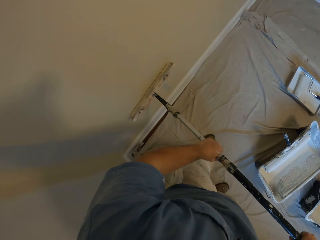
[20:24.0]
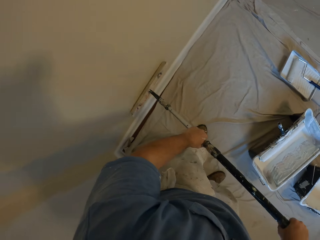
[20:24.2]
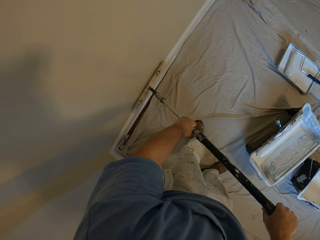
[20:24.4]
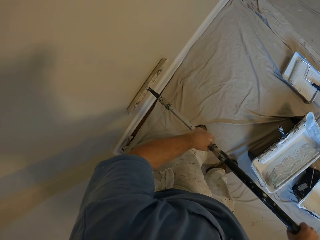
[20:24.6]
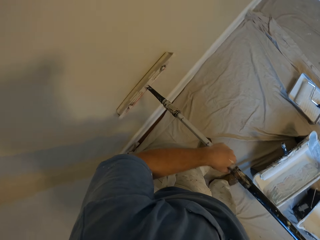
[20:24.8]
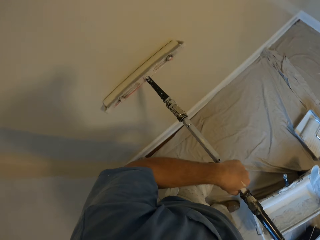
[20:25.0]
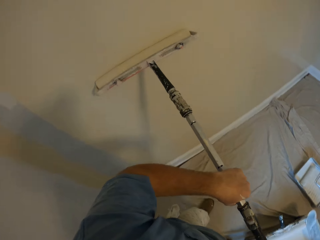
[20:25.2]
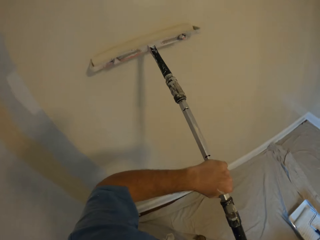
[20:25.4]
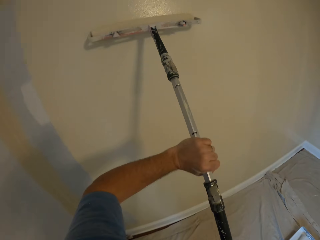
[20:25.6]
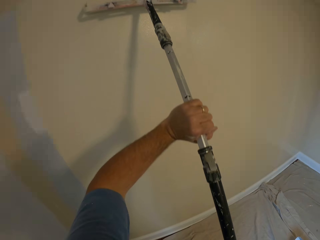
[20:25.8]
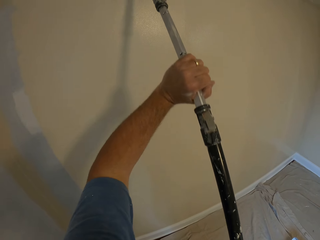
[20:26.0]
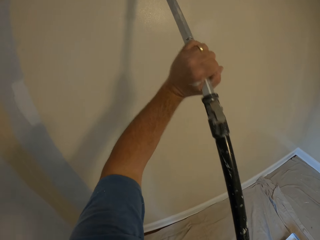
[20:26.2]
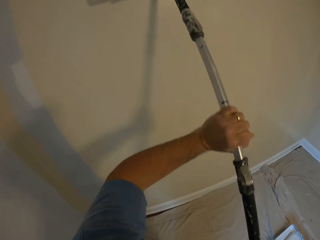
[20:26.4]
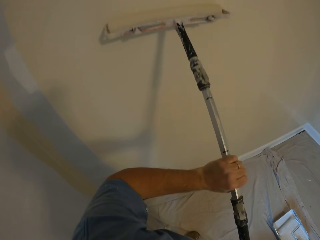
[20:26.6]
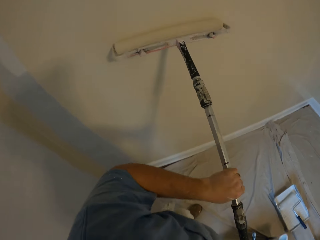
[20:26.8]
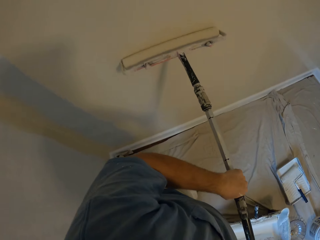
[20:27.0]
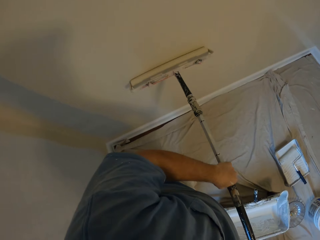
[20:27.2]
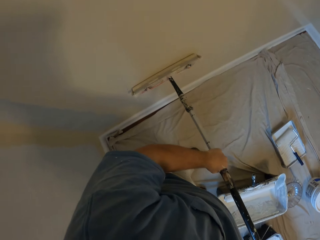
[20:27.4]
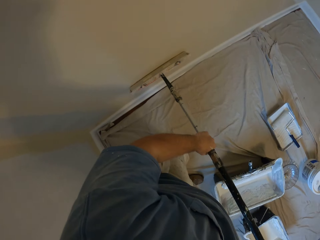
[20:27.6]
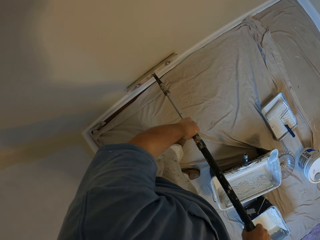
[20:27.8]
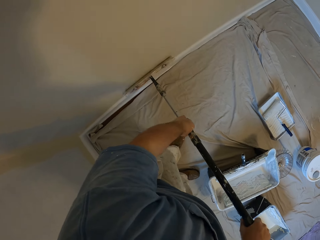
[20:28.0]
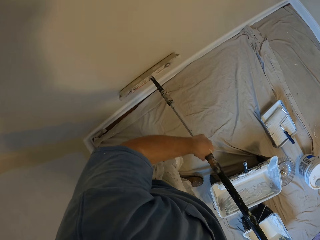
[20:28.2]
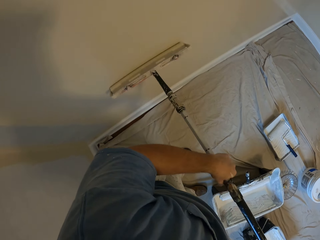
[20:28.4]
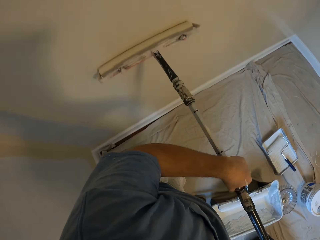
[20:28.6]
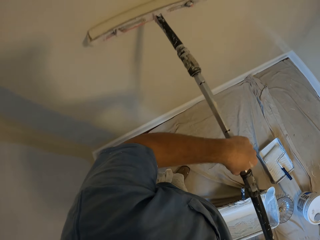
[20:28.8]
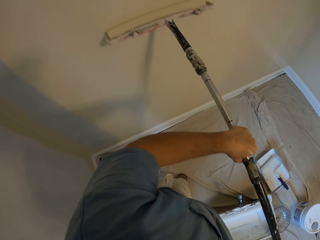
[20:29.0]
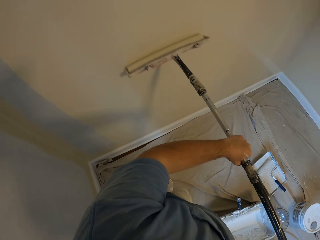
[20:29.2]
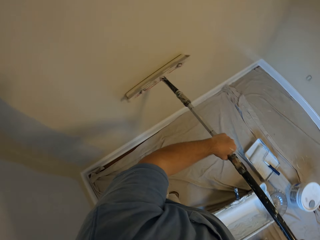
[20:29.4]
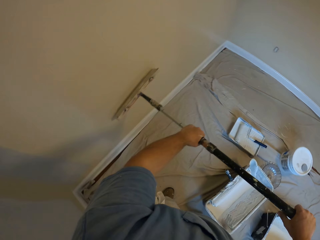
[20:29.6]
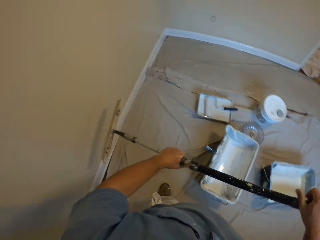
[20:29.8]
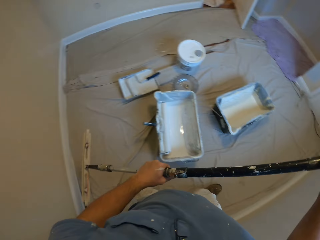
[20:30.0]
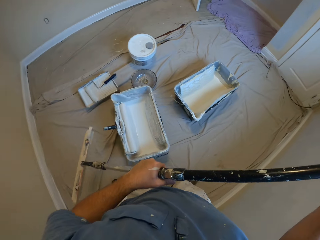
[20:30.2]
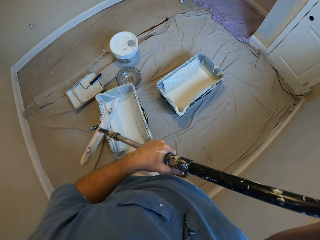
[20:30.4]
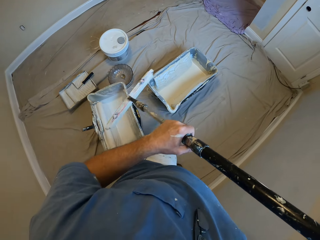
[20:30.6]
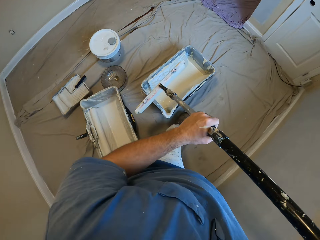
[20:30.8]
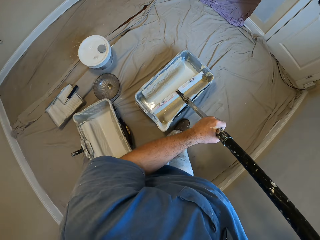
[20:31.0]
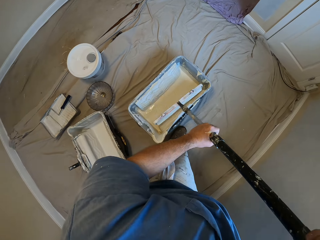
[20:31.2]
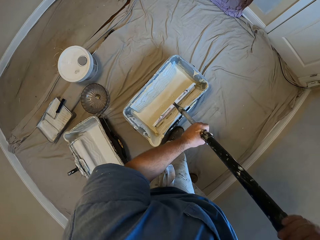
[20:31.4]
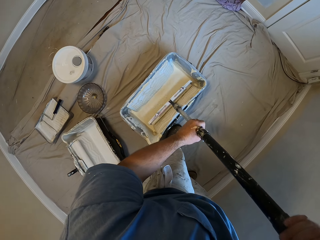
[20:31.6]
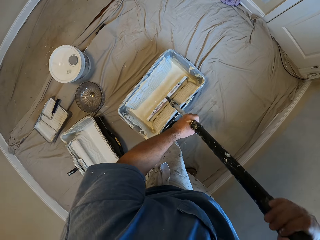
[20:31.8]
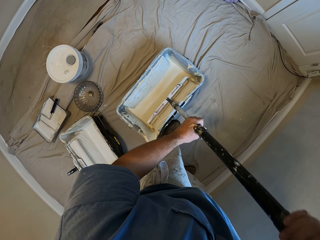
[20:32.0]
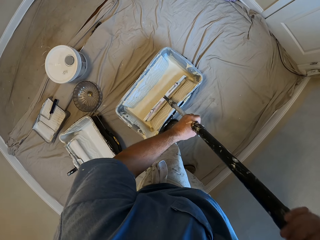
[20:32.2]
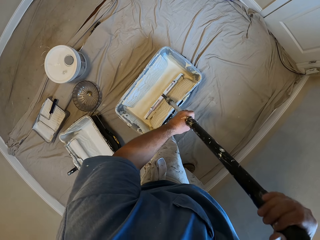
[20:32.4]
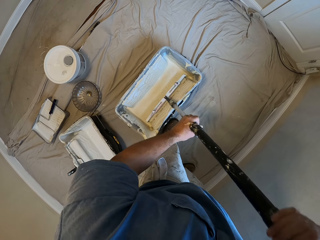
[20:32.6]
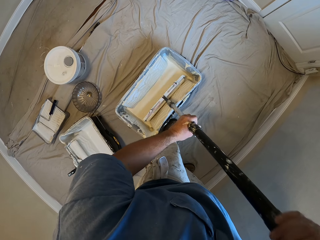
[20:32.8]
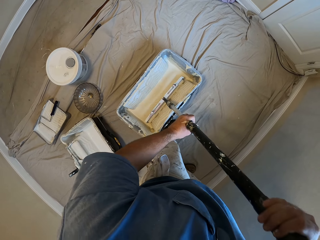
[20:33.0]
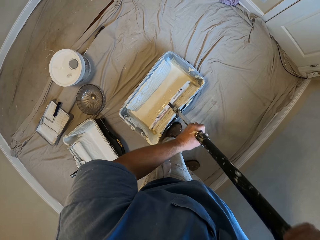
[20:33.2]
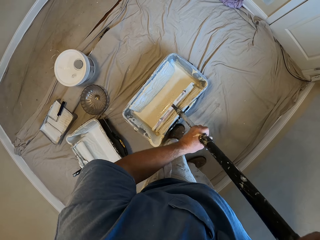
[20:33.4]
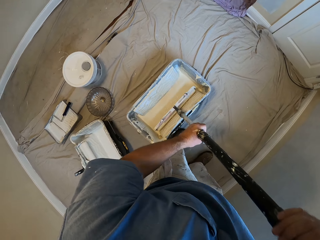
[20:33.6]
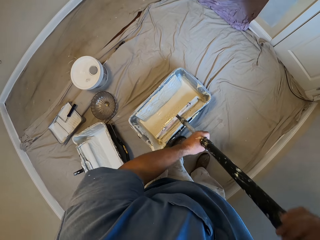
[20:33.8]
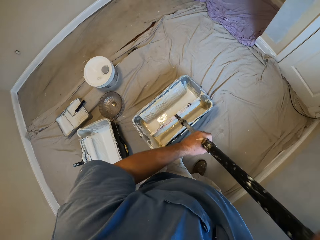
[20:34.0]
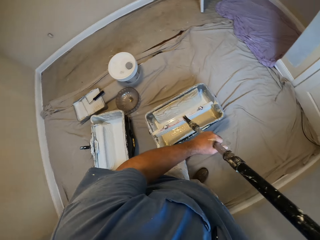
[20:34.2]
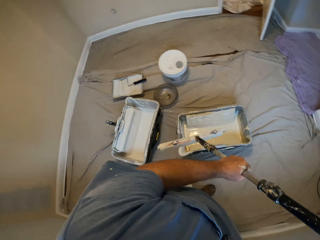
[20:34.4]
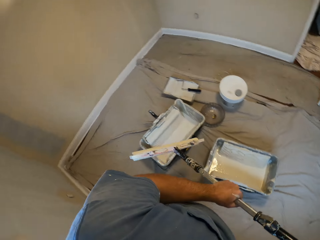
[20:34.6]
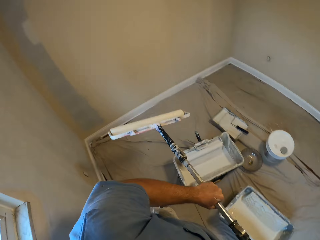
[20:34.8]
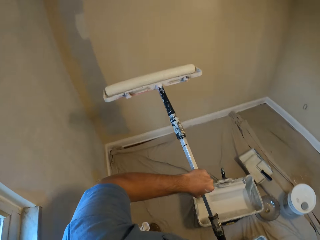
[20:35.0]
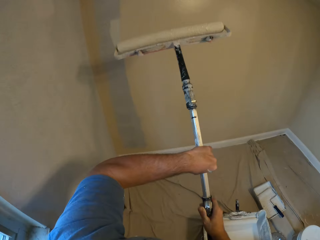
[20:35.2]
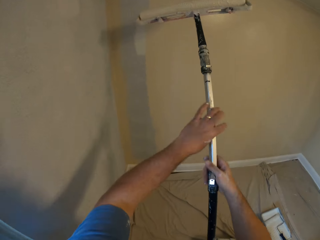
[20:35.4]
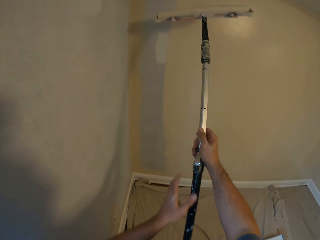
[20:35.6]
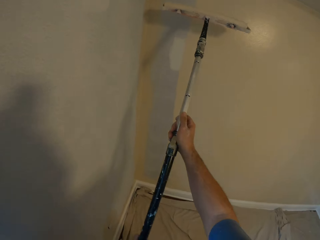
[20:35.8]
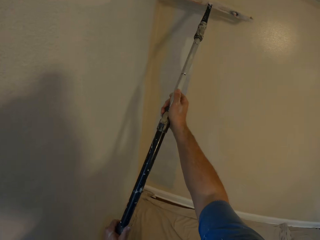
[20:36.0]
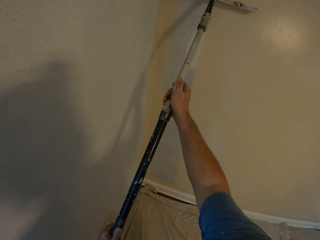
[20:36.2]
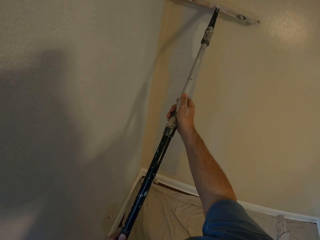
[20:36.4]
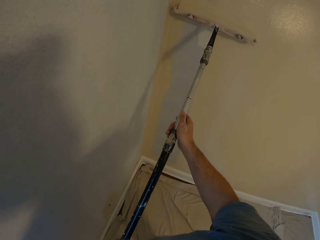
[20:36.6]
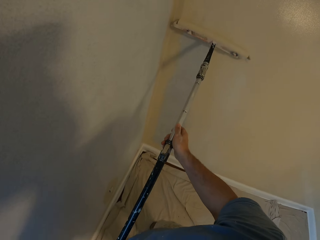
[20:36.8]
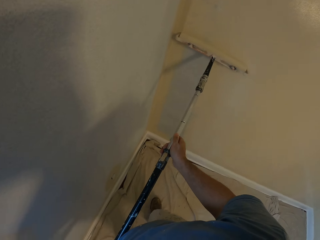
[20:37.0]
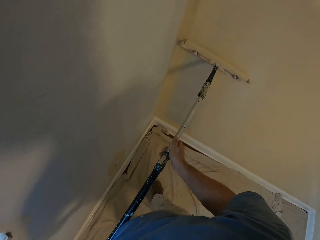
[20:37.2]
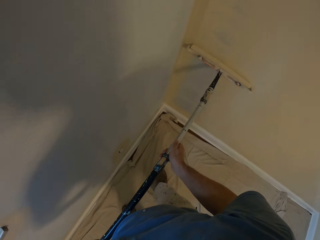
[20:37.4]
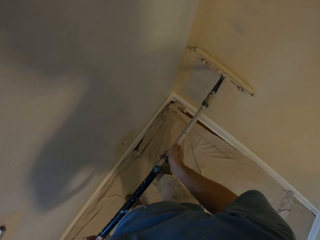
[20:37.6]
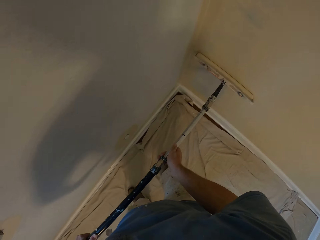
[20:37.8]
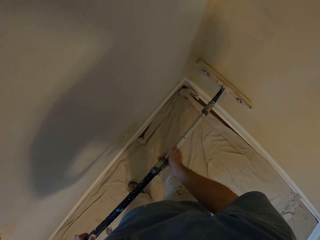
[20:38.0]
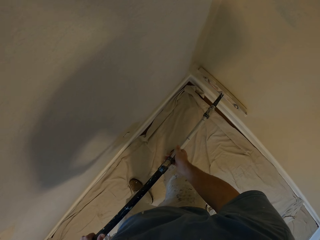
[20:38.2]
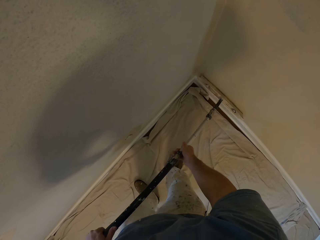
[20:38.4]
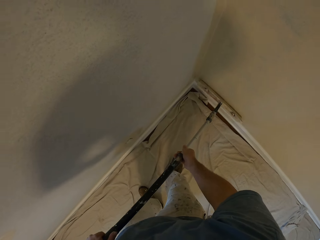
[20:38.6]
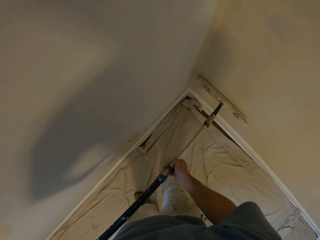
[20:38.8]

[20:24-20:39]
The camera wearer removes the paint roller from the wall. He walks towards the paint bucket. He inserts the paint roller into the paint bucket on the floor. He removes the paint roller from the paint bucket. He turns towards the wall. He paints the wall with the paint roller in his hands.

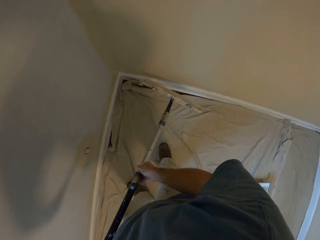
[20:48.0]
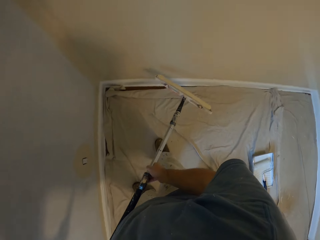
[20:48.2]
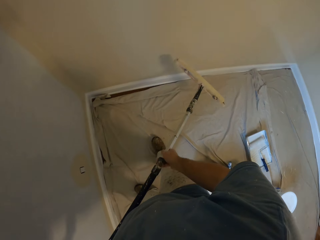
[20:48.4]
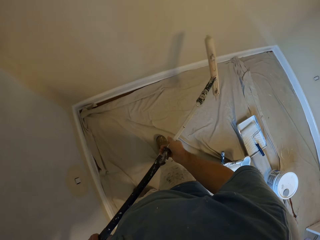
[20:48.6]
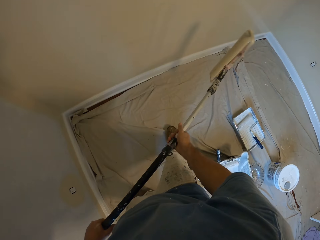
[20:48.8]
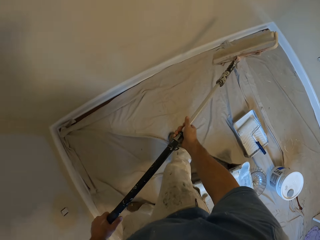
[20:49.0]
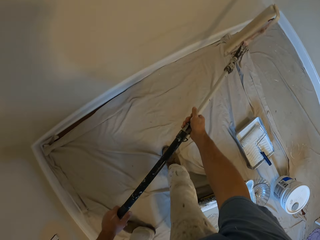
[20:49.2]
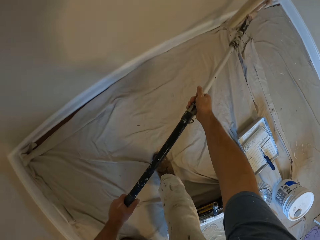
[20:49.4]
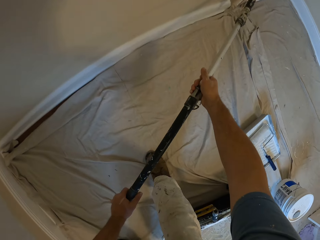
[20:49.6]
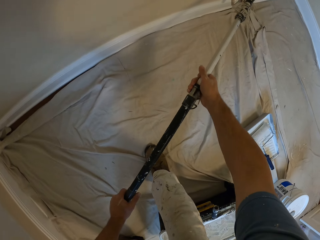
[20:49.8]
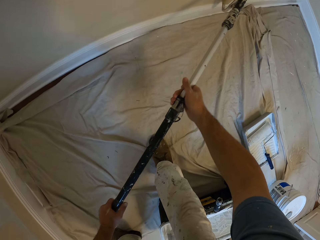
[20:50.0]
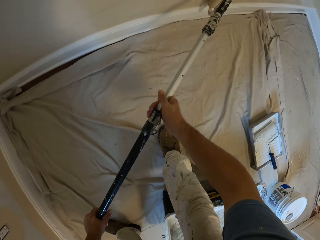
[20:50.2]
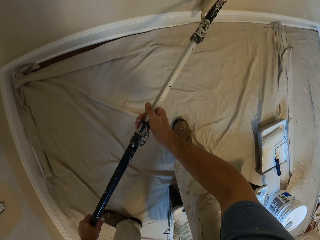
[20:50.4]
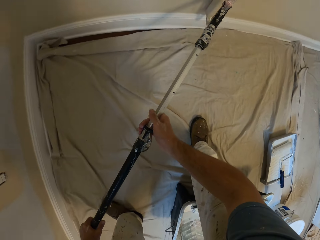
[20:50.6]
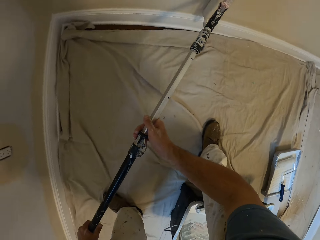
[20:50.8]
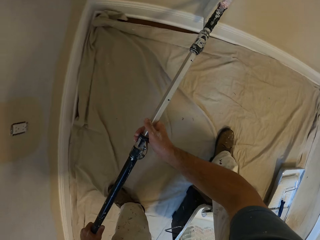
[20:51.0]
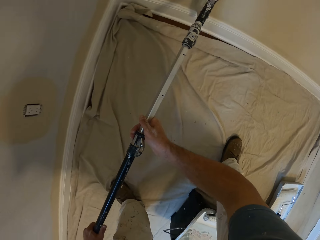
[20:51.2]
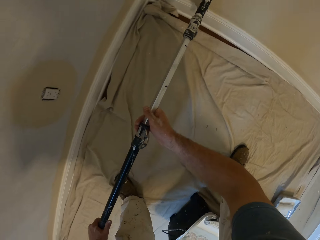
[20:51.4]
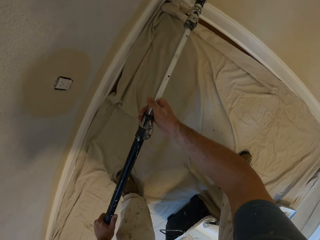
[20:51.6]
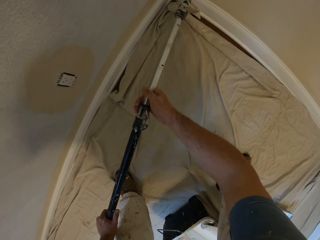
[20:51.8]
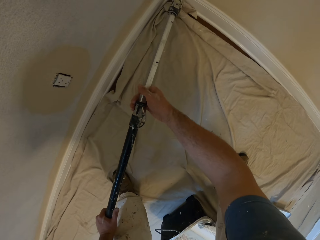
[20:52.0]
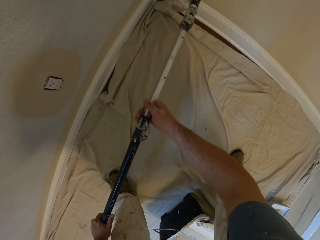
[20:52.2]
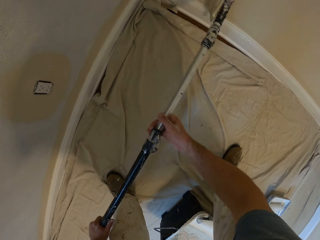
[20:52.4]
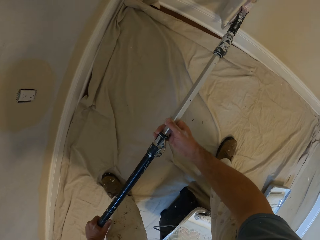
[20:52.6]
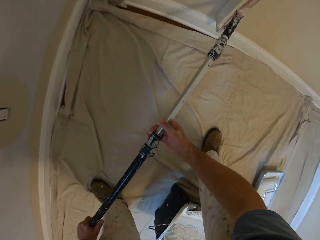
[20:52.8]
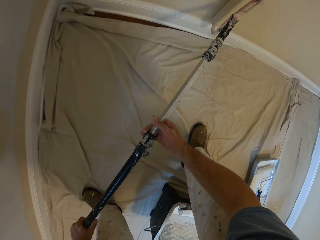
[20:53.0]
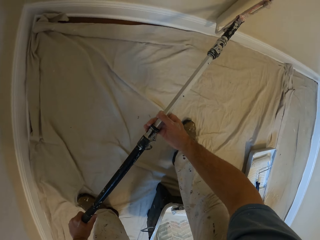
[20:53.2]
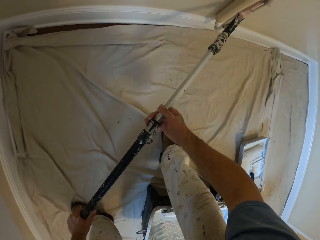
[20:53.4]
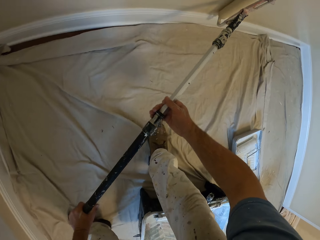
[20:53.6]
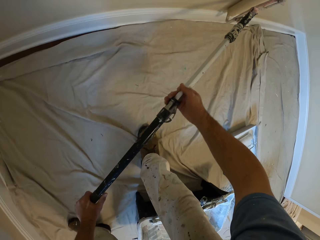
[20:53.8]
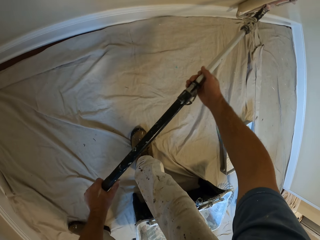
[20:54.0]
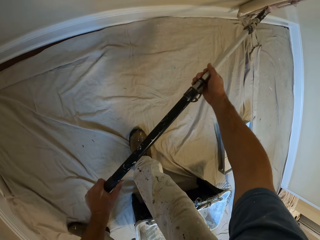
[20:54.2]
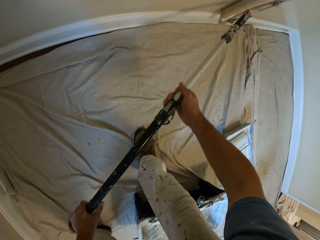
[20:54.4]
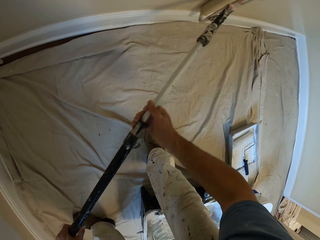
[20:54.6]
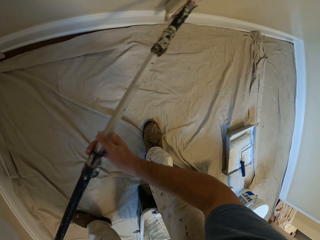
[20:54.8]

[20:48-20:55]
The camera wearer removes the paint roller from the wall. He paints the wall with the paint roller in his hands.
